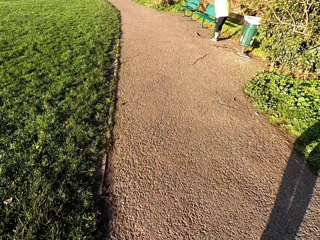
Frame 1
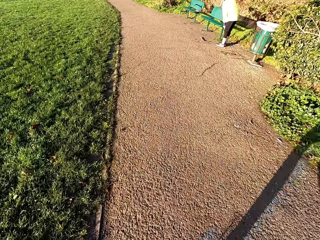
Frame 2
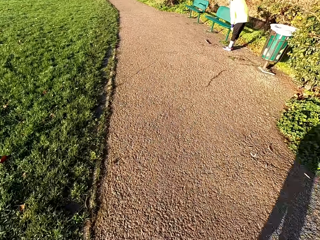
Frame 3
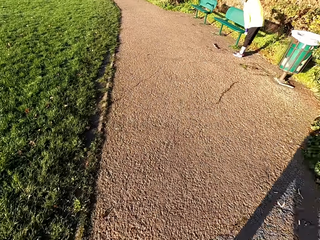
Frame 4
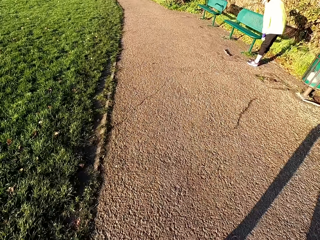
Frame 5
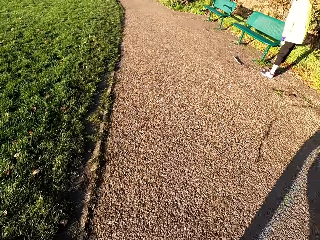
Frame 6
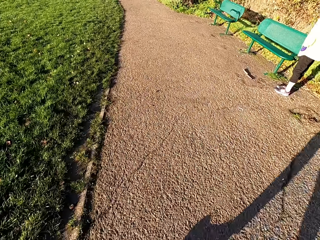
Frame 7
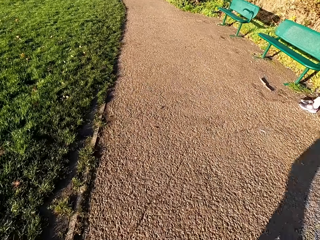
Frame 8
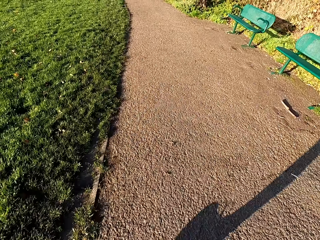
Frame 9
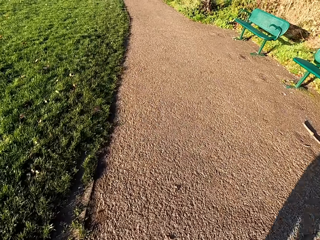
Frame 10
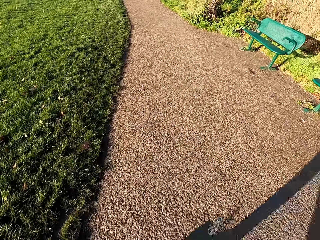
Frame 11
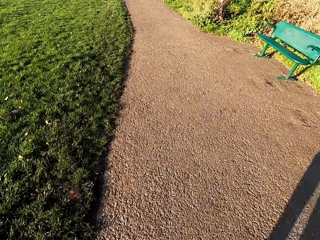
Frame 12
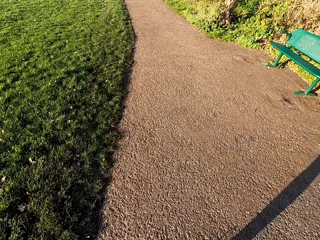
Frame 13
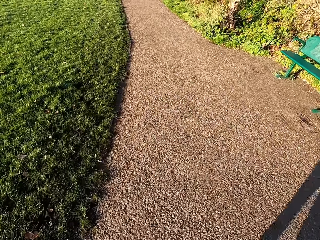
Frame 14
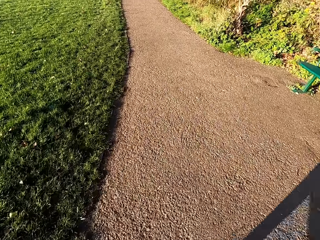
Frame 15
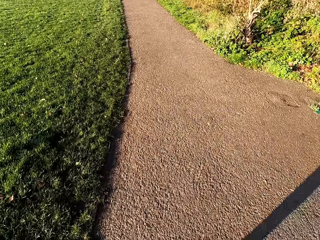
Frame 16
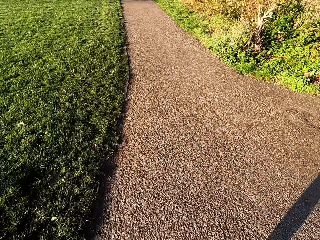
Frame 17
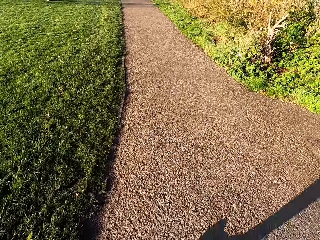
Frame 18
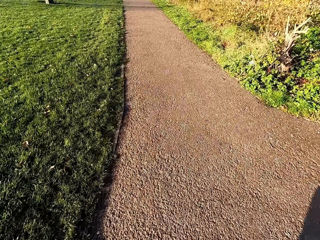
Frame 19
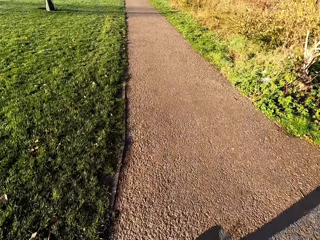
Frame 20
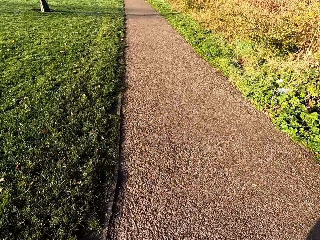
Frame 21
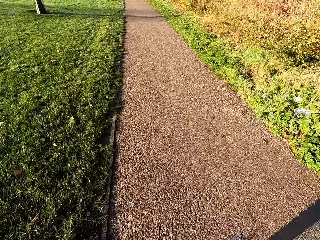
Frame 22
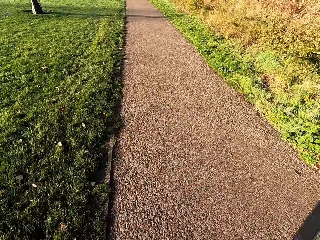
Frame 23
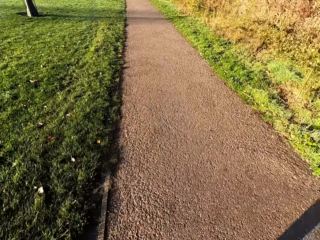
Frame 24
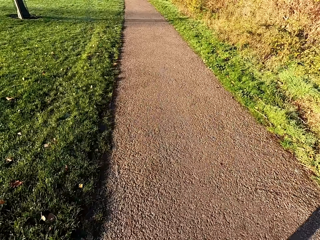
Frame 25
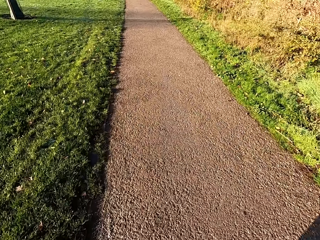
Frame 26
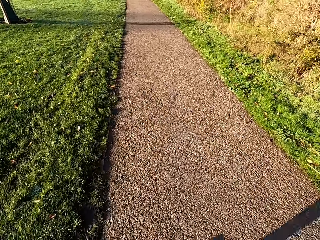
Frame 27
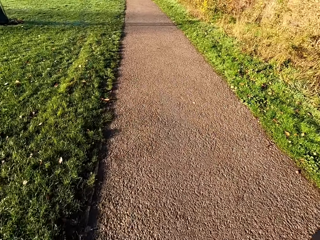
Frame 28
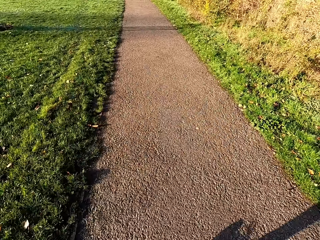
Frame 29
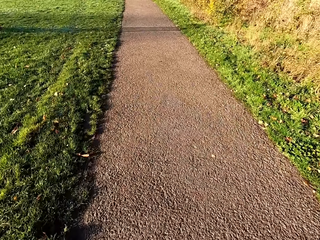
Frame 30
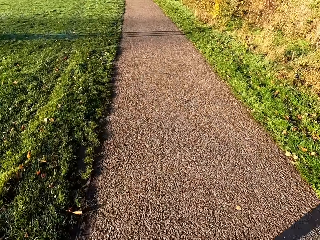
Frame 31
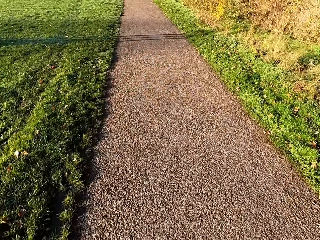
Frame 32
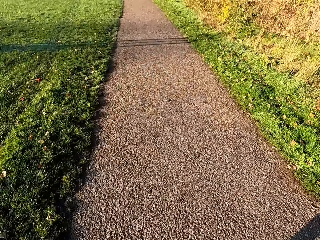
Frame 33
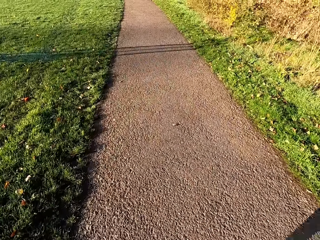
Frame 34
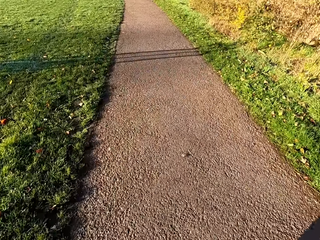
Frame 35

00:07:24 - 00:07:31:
The camera wearer jogs past a man along the park.

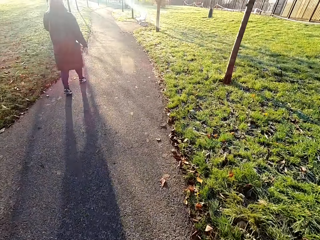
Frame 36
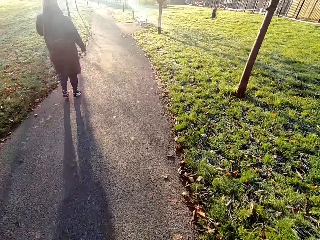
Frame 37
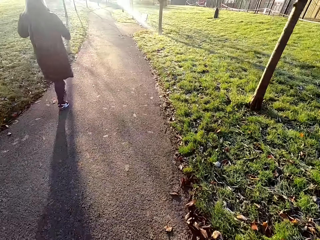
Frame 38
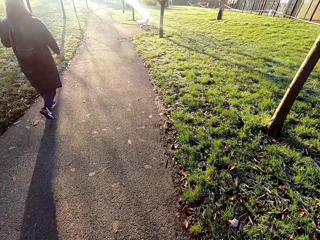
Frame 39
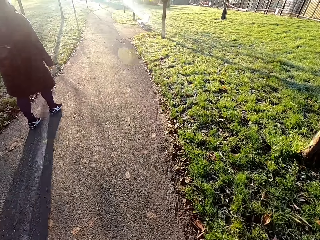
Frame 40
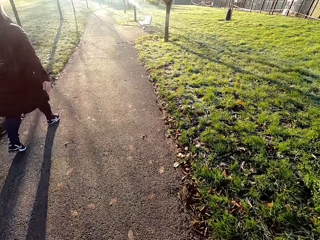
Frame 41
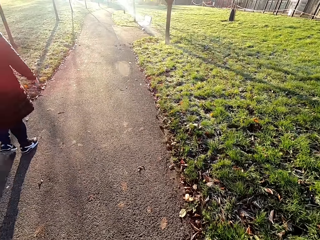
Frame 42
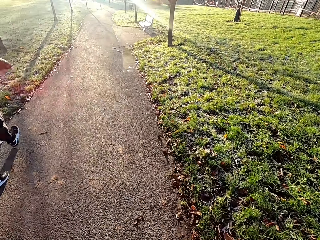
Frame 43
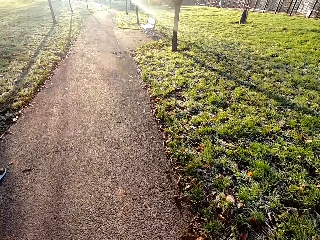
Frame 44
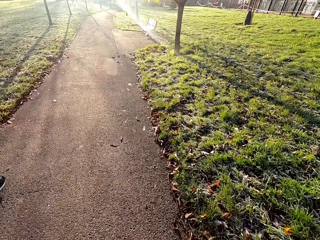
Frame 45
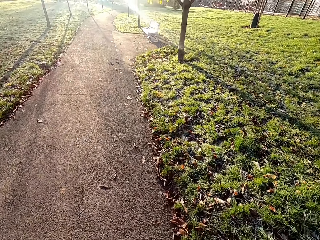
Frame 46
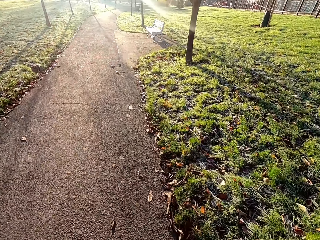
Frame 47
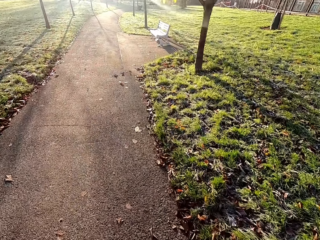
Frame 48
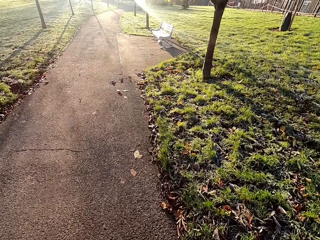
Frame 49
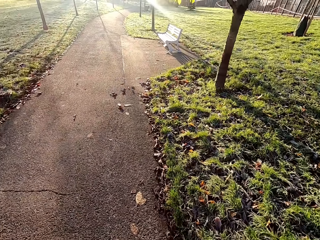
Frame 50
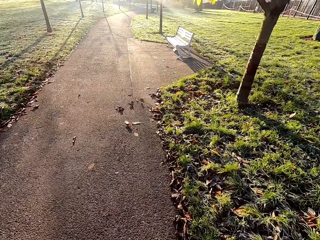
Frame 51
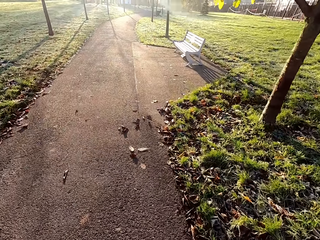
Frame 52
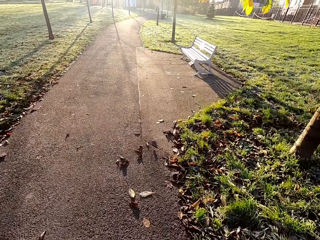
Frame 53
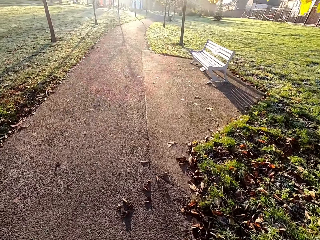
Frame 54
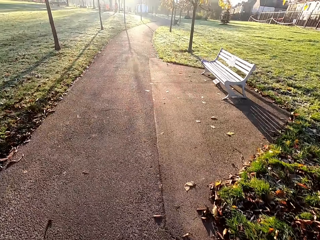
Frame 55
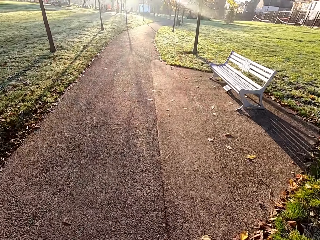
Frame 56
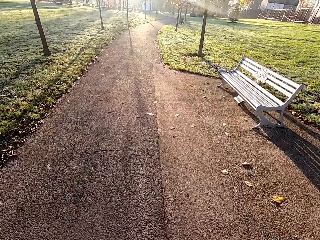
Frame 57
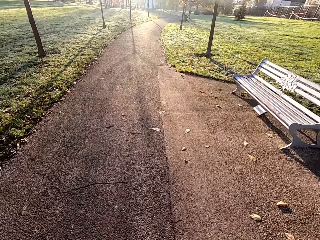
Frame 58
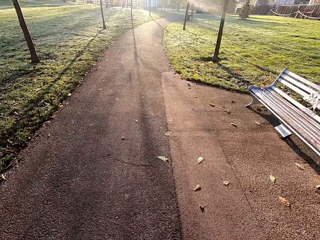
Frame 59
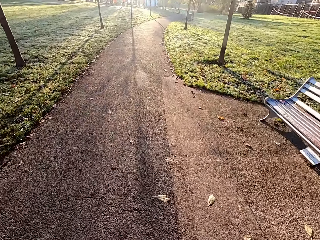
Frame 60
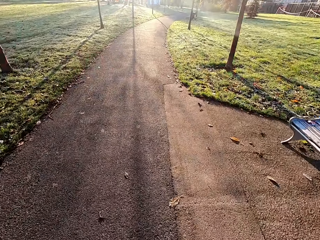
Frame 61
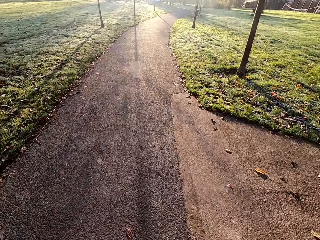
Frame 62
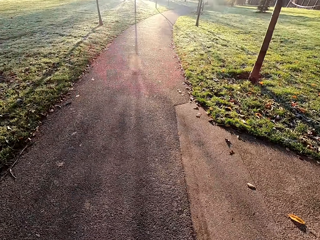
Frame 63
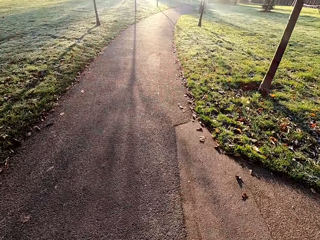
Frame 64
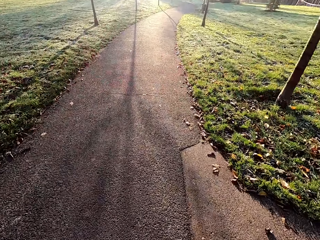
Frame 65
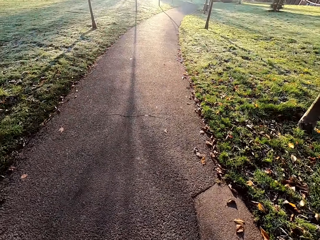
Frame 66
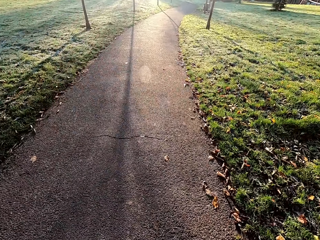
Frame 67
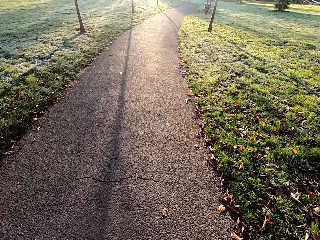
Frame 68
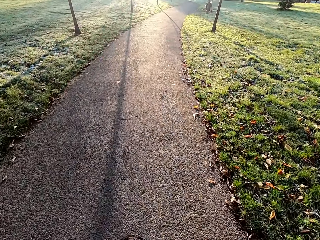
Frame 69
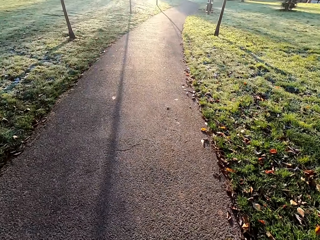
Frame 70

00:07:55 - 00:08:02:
The camera wearer jogs past a woman along the park.

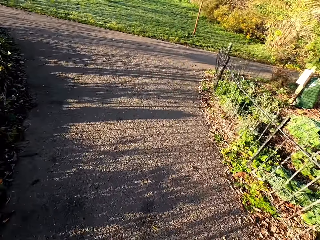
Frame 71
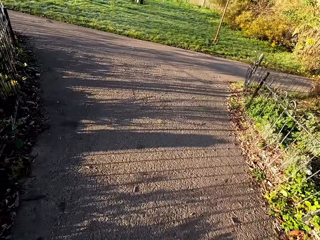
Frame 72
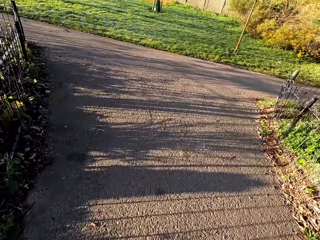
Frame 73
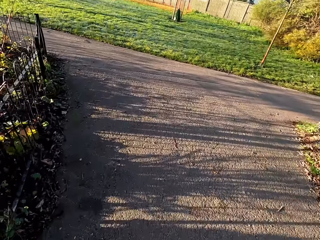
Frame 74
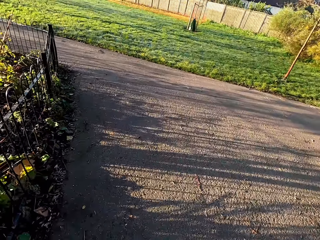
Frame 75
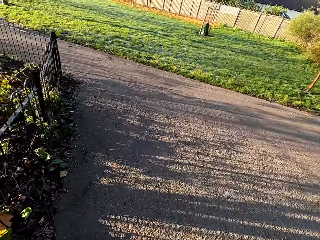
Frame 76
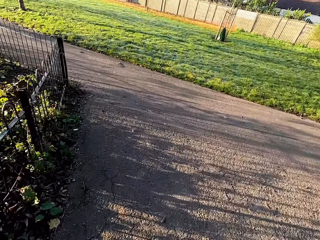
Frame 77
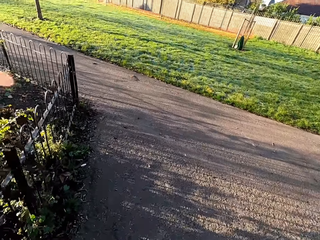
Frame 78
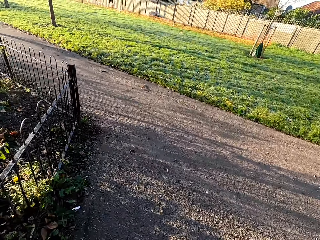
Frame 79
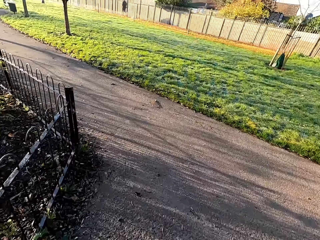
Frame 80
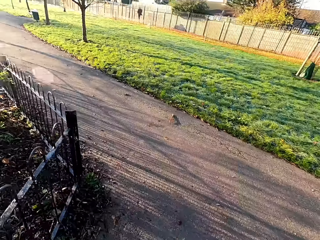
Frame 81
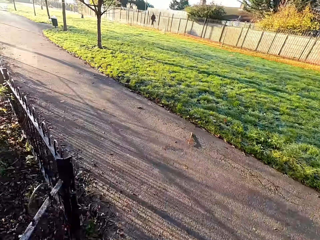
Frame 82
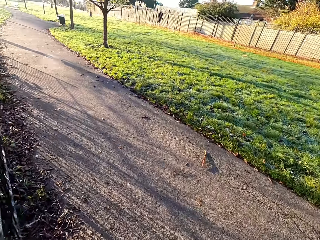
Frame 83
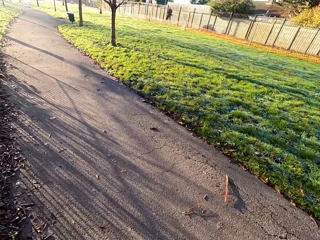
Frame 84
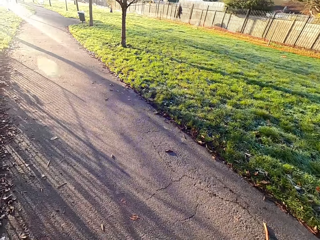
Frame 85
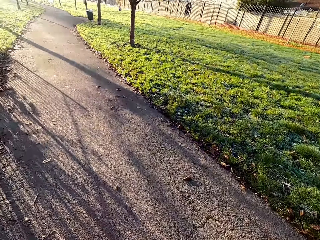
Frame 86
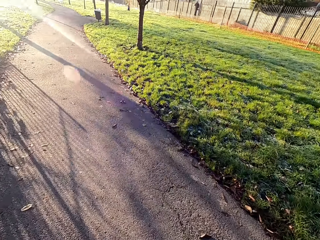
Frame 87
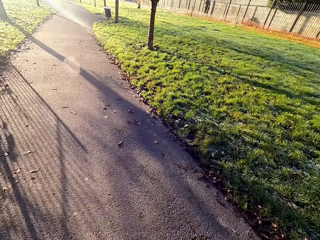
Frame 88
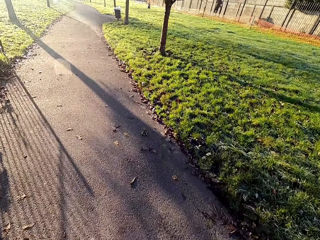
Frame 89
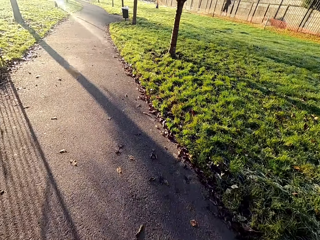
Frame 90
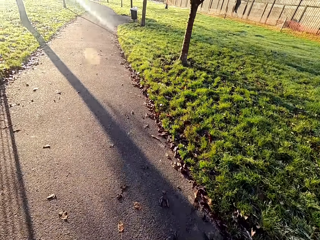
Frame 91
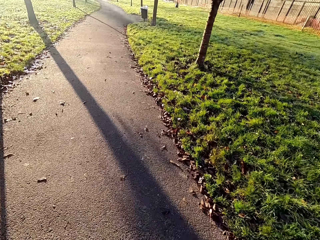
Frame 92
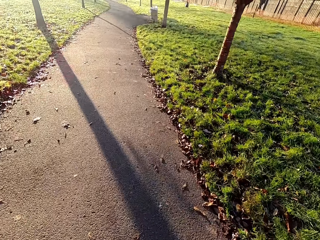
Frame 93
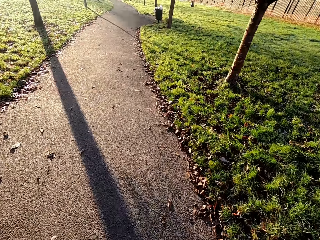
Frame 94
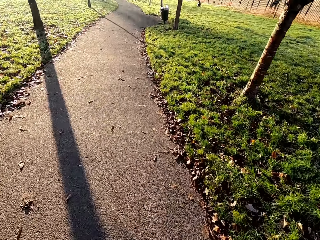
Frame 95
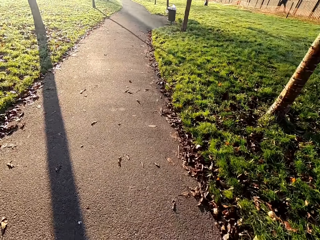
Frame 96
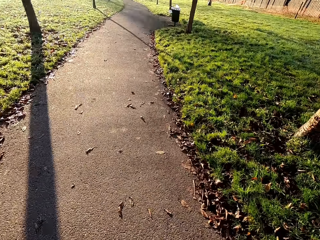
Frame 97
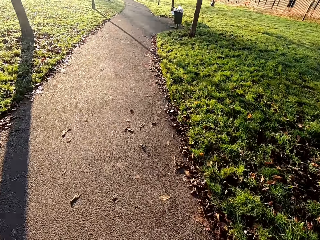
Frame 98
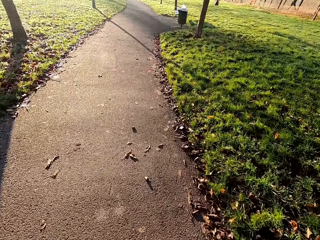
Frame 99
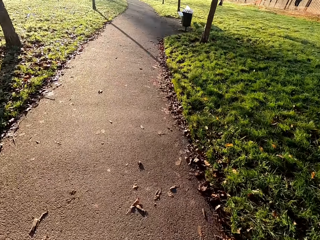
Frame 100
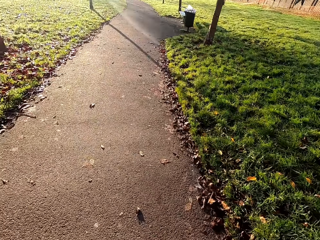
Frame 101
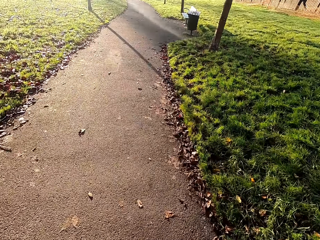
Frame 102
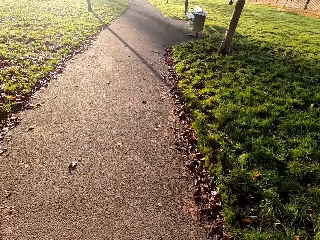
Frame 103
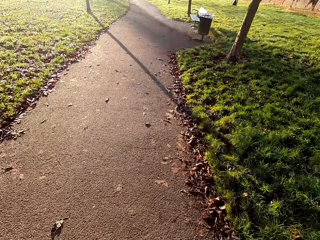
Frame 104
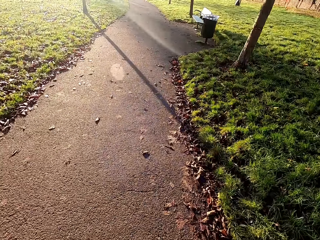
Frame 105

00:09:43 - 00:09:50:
The camera wearer turns left. They jog along the pathway.
